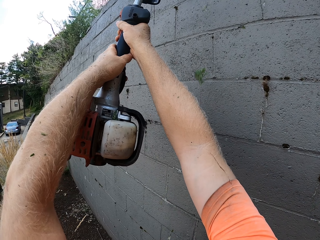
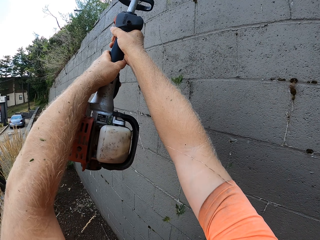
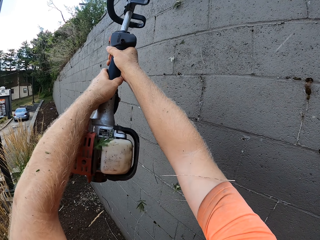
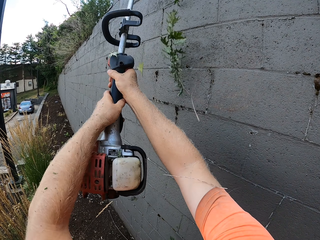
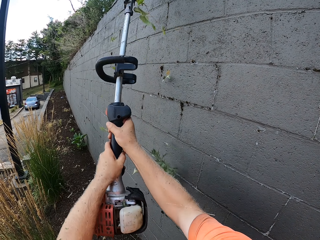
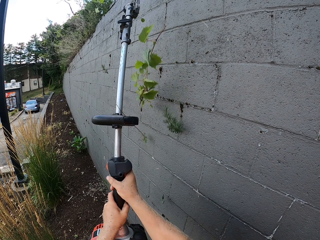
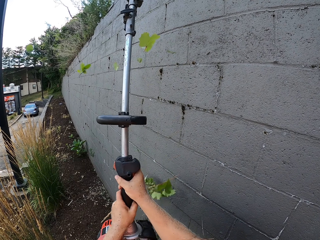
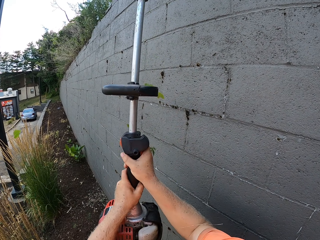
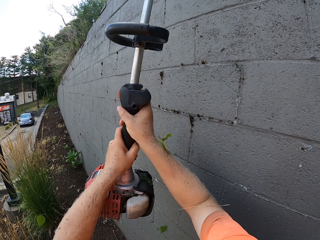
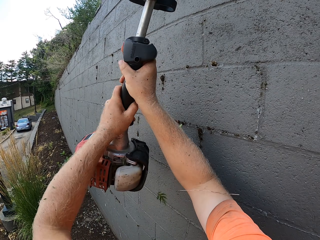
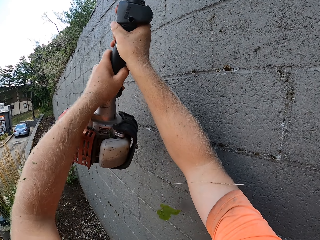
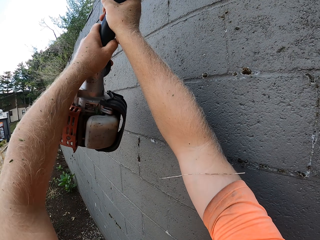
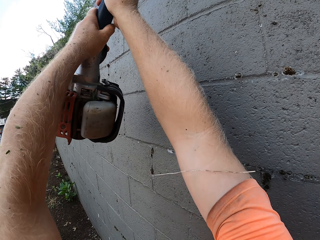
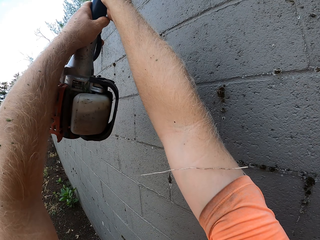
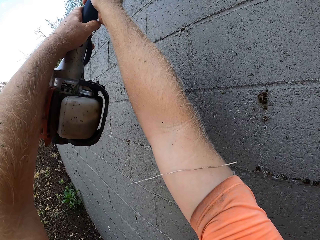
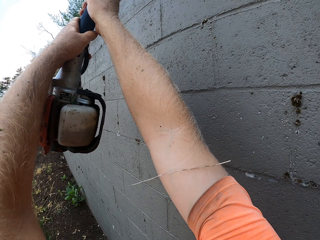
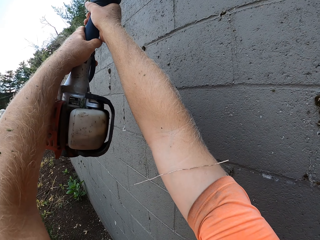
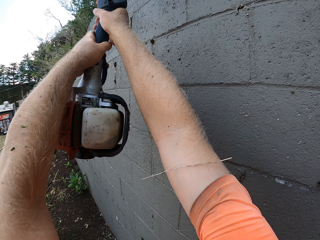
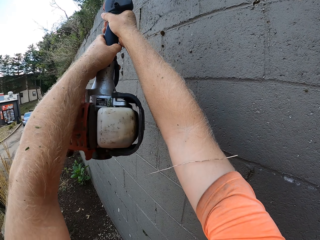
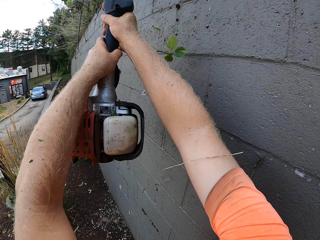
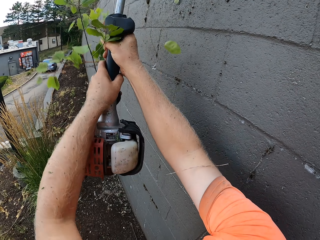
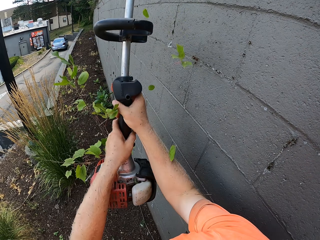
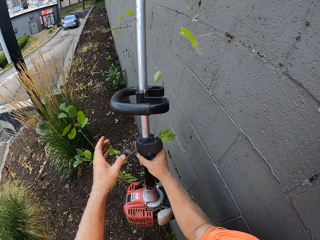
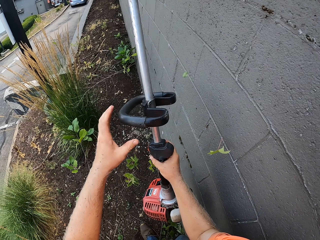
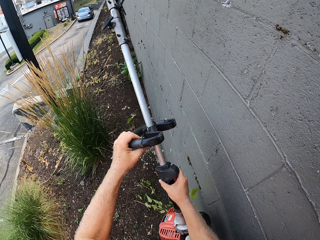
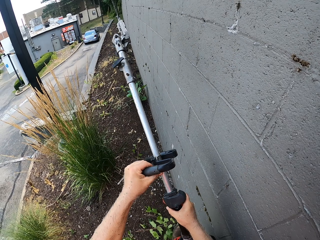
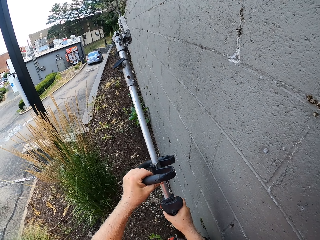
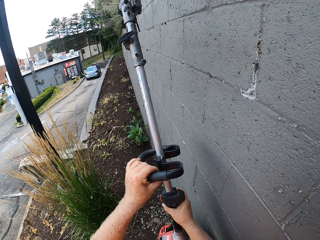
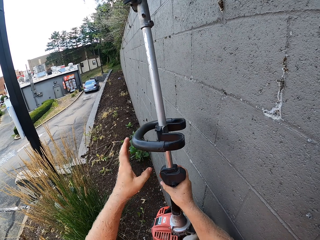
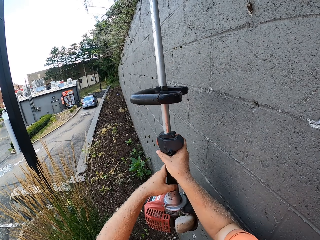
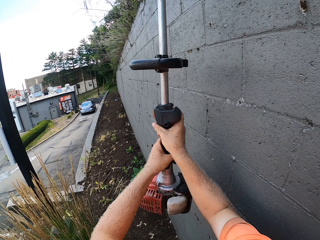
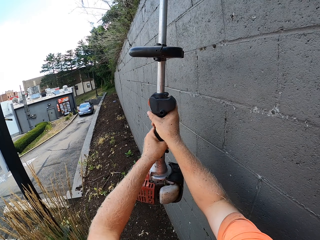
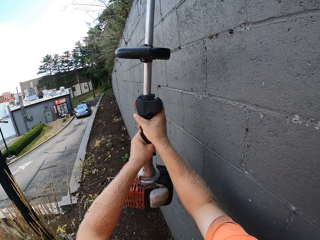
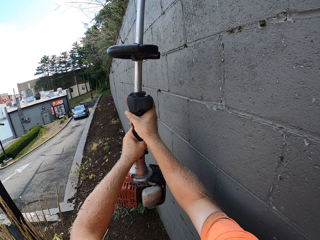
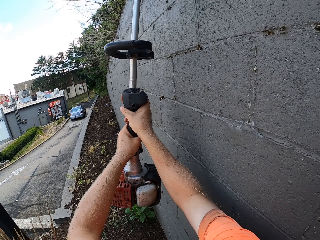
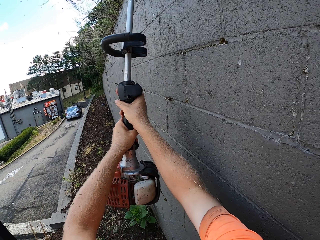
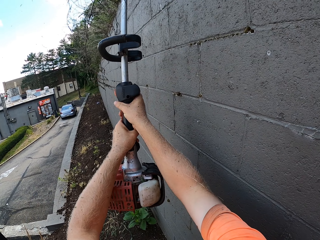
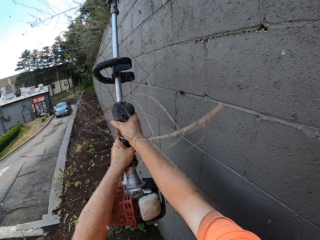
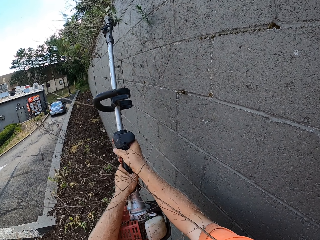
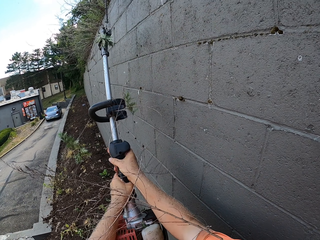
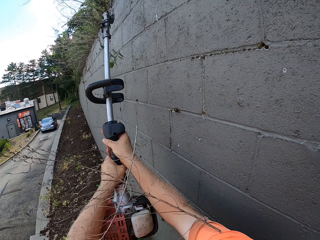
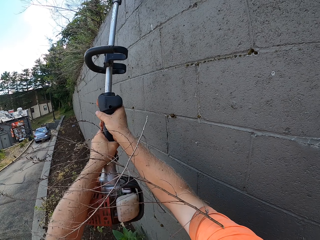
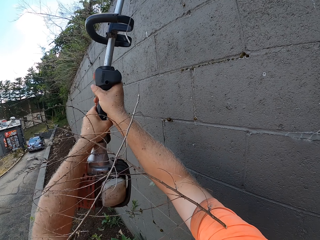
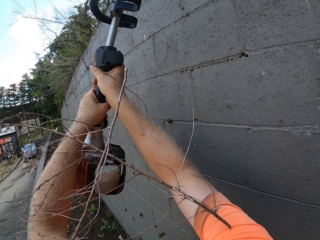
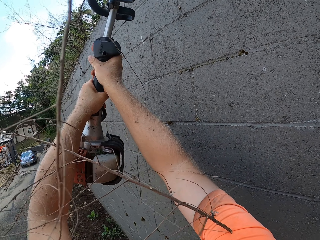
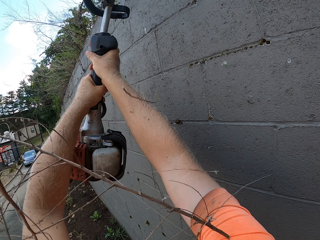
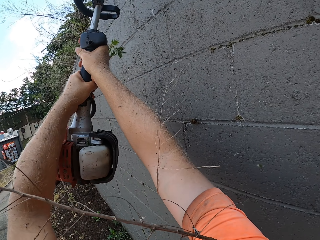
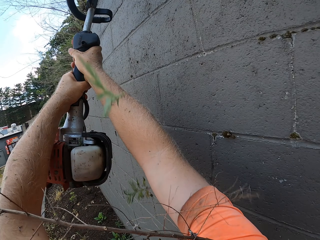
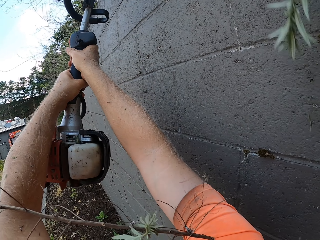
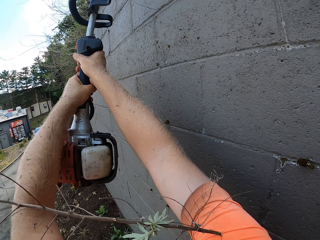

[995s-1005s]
The camera wearer grabs the handle of the hedge trimmer with his left hand. He trims the edges of flowers on the wall with the hedge trimmer in his hands.

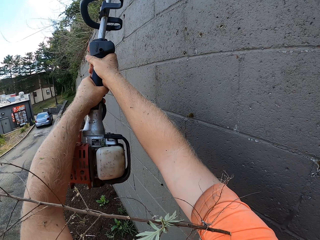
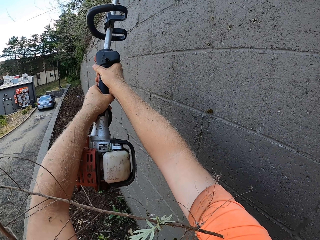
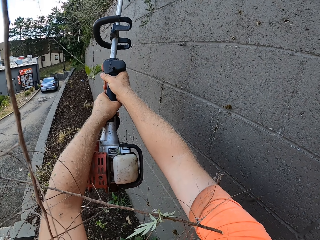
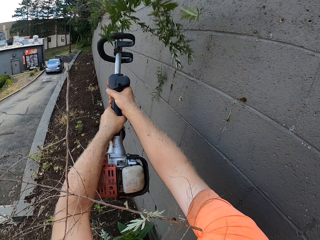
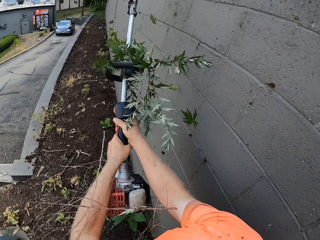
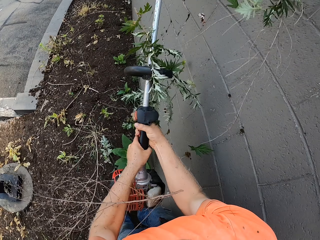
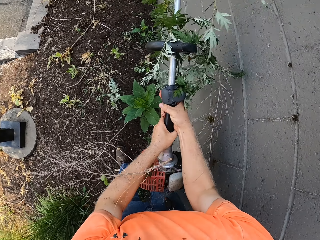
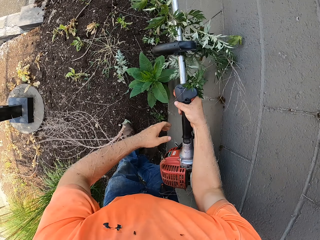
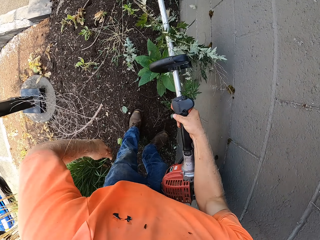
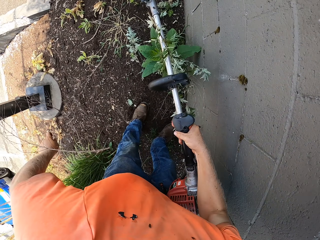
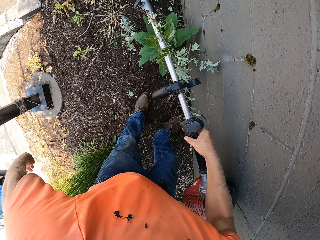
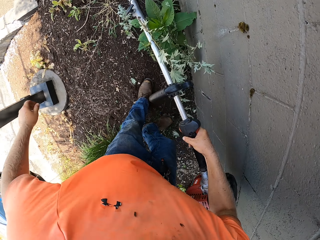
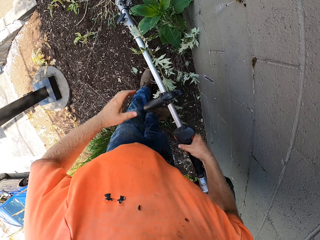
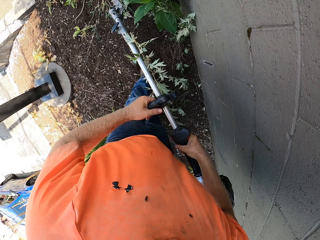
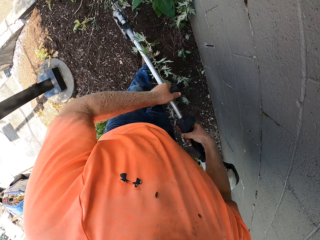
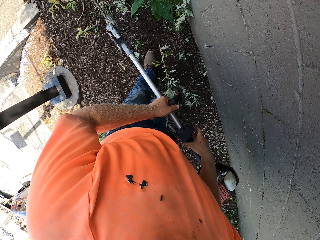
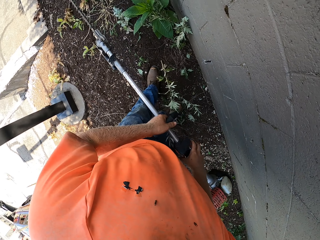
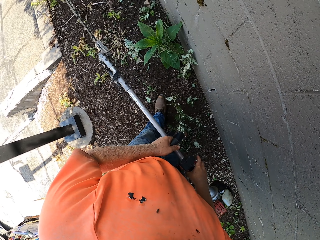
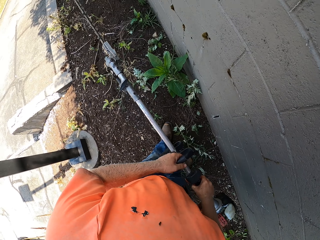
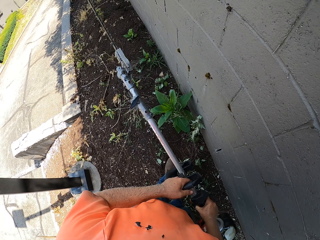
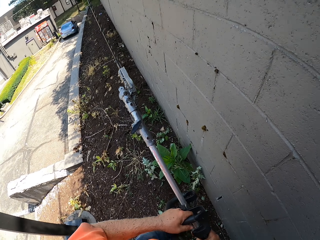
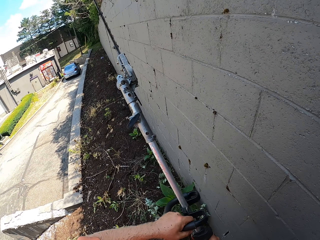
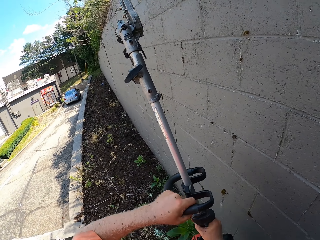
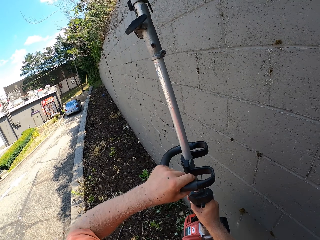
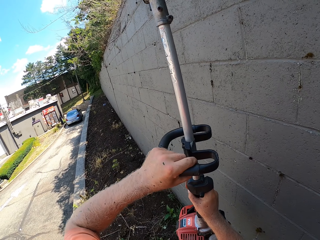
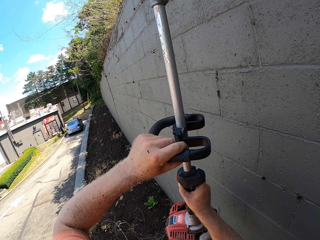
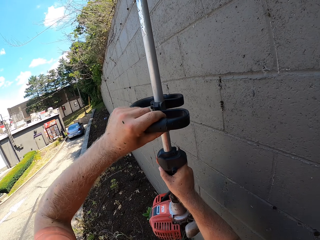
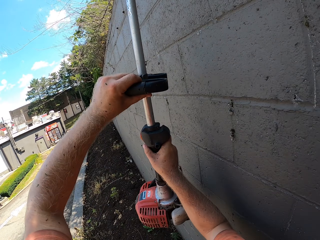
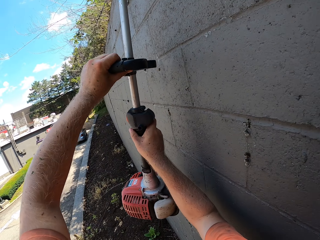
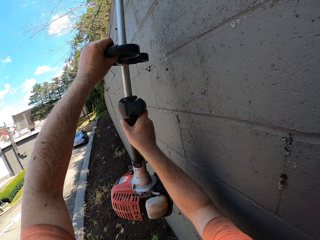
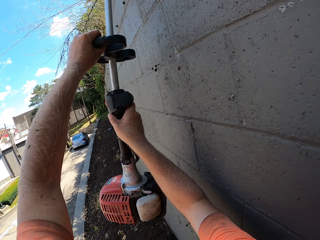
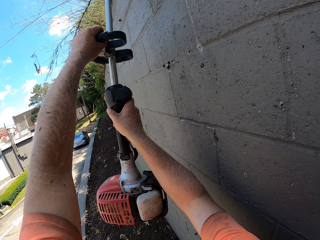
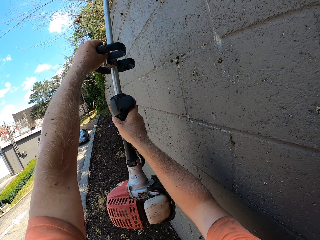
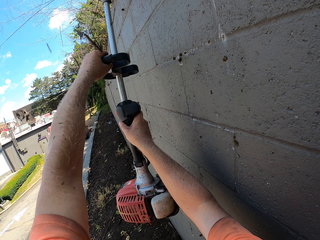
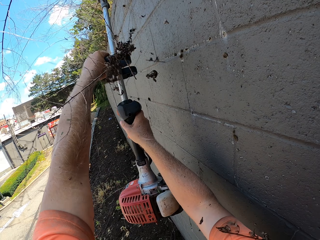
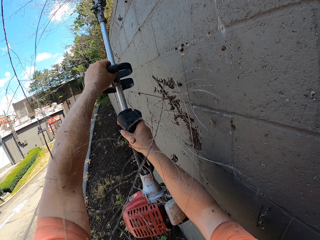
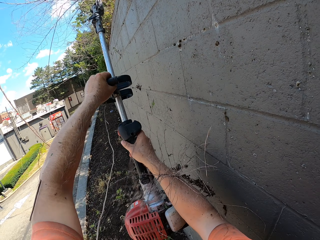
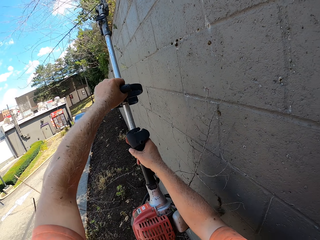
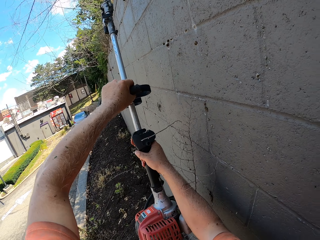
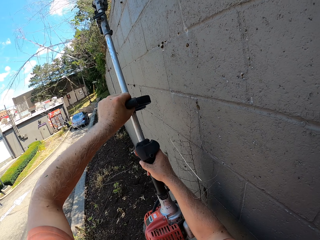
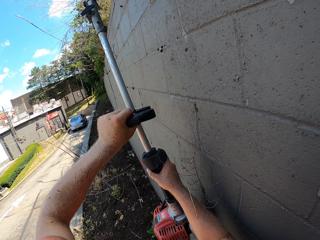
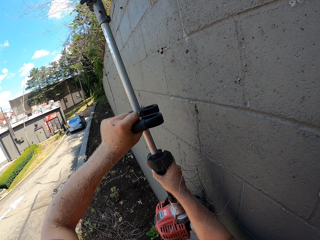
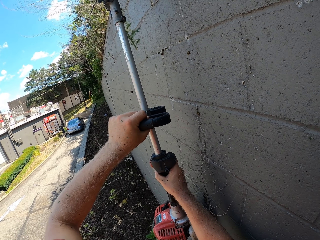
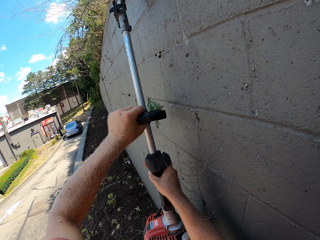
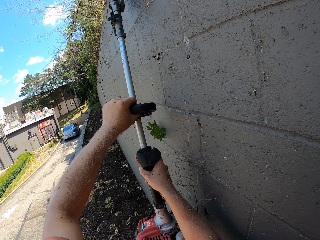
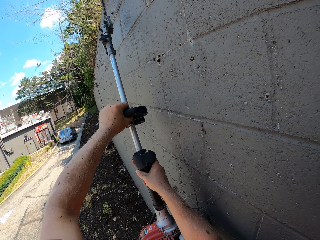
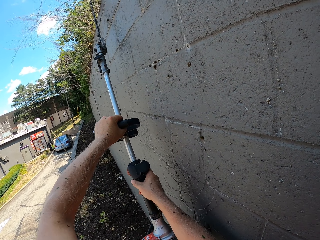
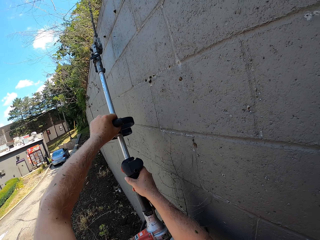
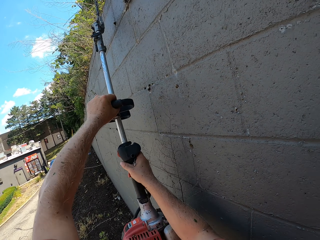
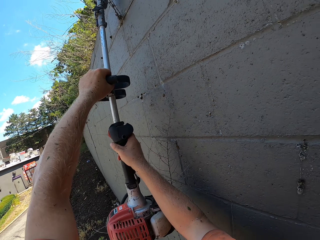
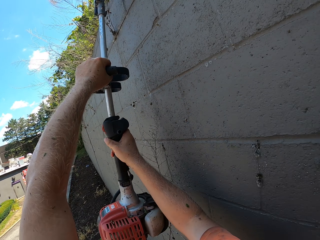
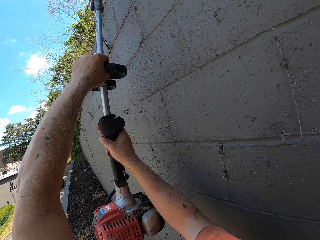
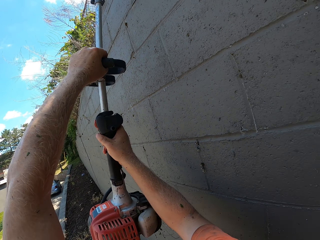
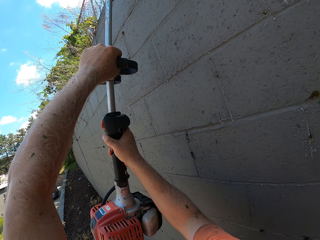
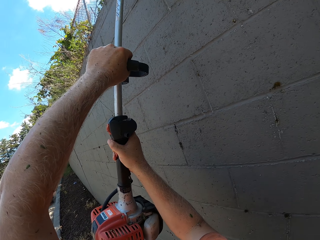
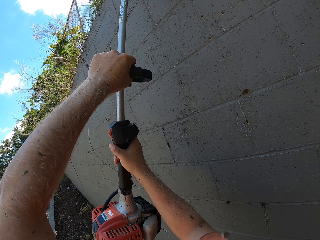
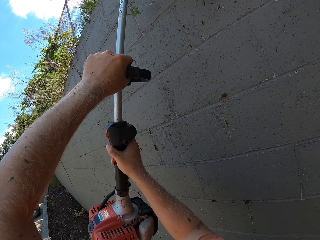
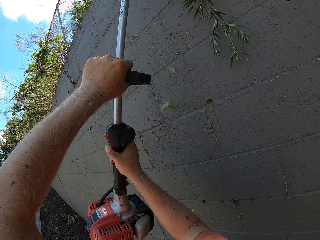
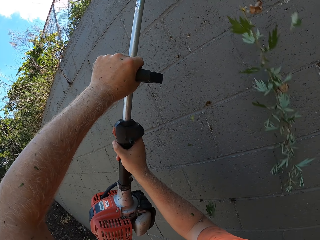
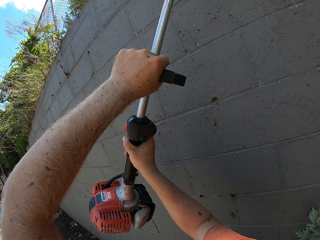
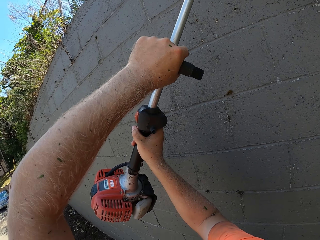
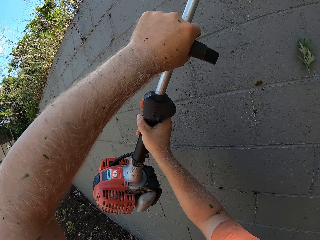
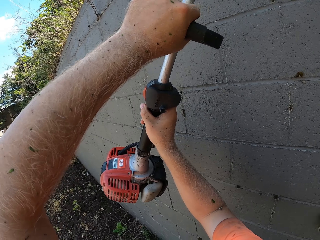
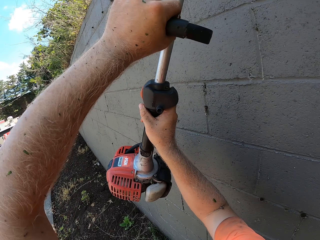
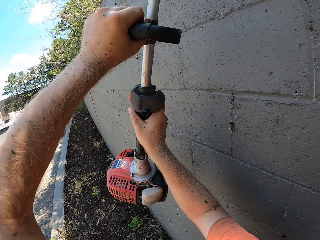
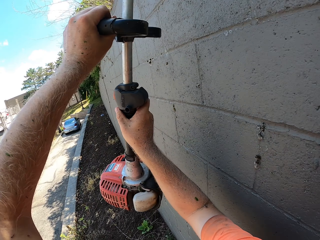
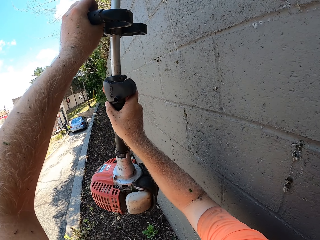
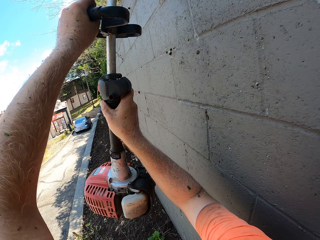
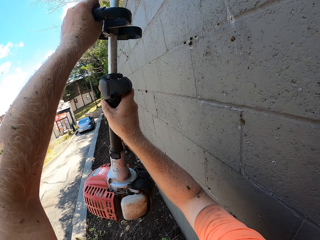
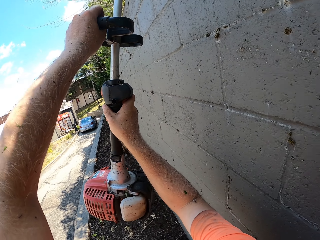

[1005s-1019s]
The camera wearer shakes off a dry plant from his left hand. He trims the edges of flowers on the wall with the hedge trimmer in his hands.
